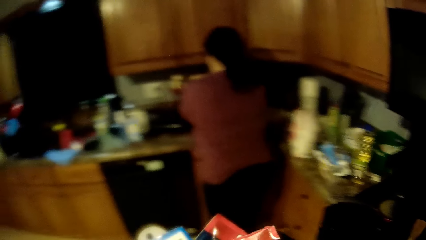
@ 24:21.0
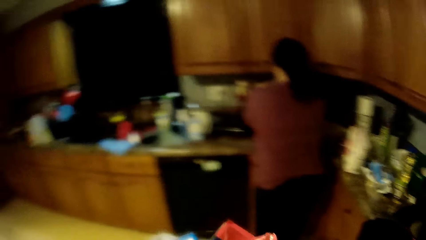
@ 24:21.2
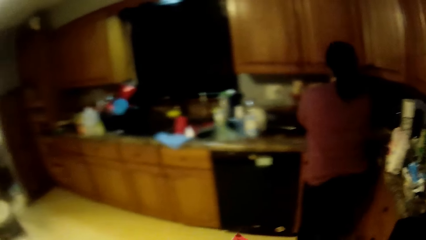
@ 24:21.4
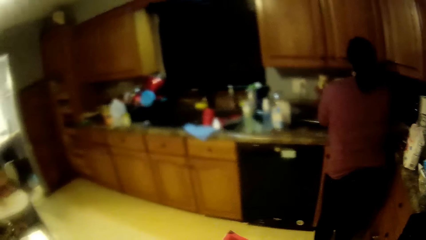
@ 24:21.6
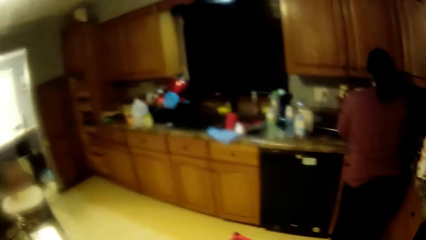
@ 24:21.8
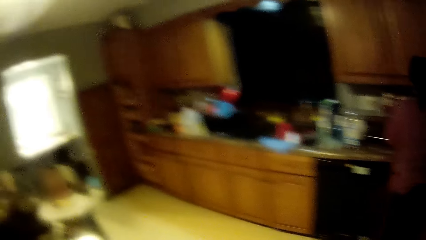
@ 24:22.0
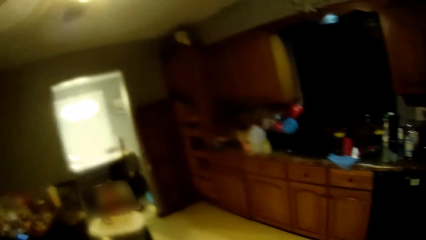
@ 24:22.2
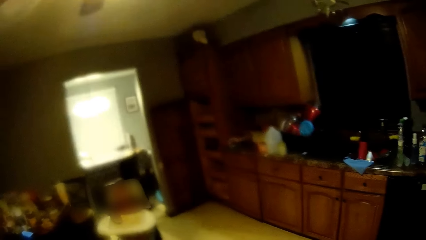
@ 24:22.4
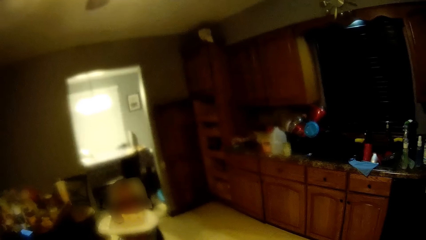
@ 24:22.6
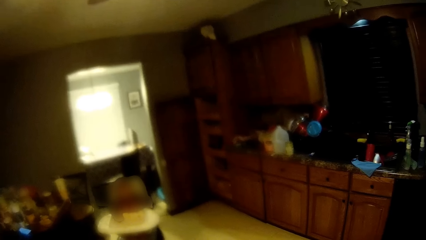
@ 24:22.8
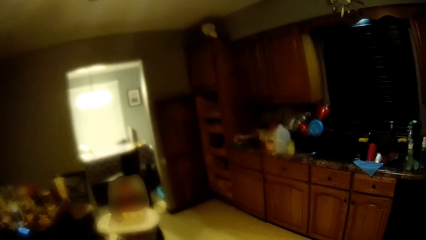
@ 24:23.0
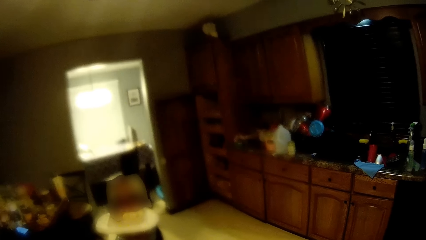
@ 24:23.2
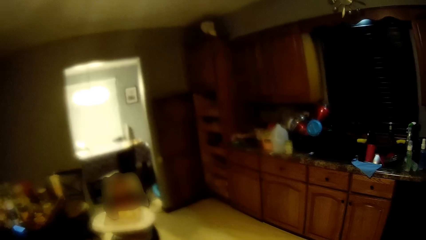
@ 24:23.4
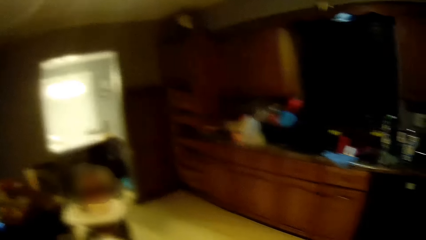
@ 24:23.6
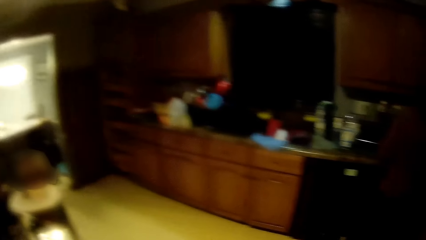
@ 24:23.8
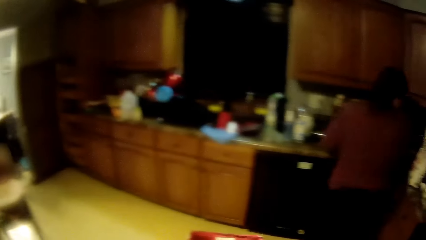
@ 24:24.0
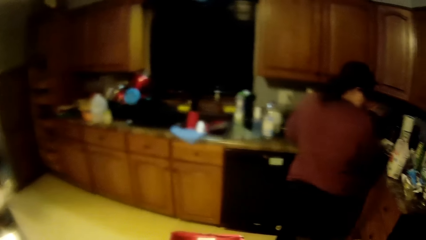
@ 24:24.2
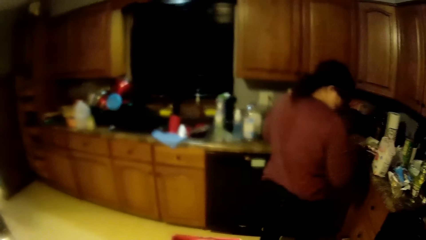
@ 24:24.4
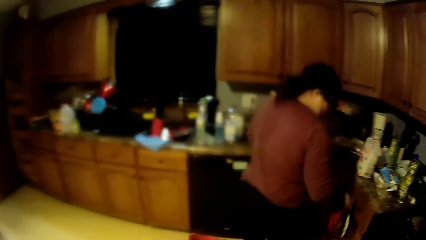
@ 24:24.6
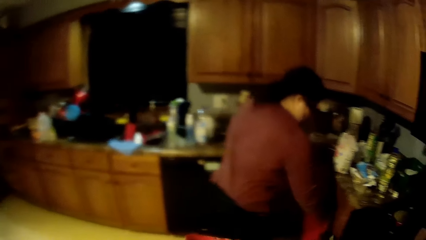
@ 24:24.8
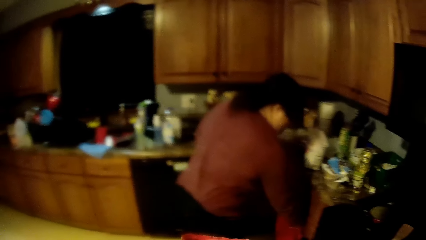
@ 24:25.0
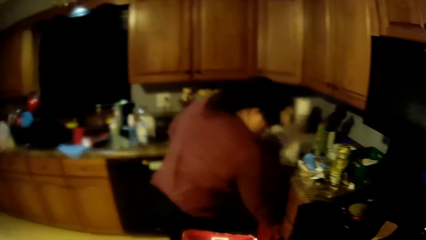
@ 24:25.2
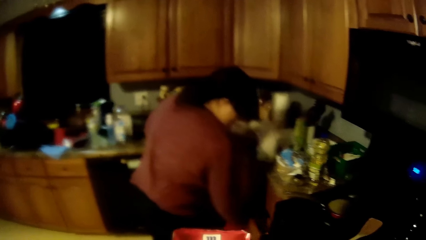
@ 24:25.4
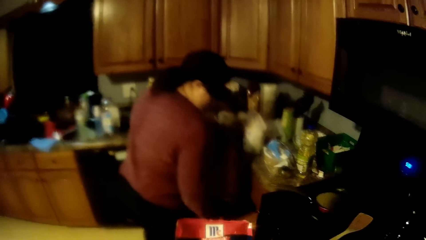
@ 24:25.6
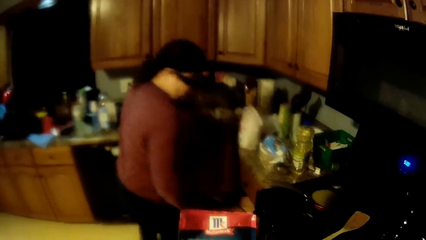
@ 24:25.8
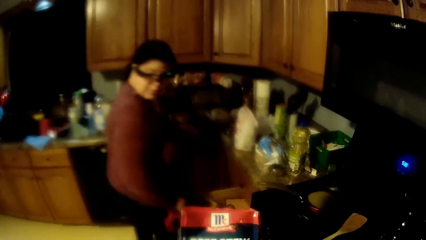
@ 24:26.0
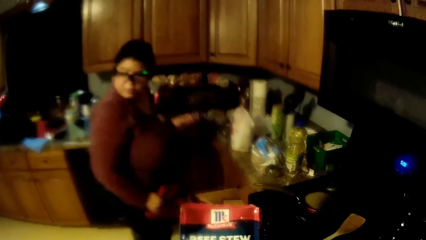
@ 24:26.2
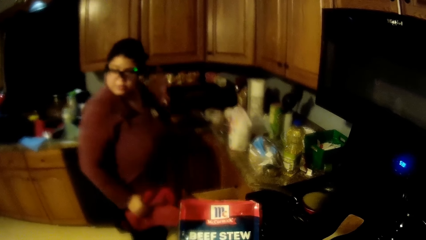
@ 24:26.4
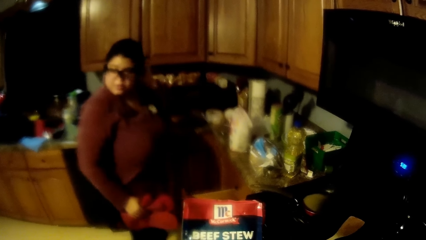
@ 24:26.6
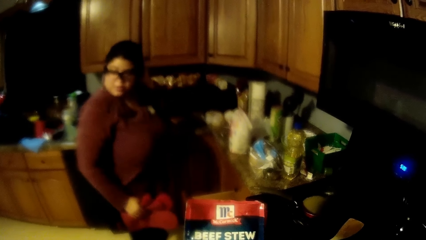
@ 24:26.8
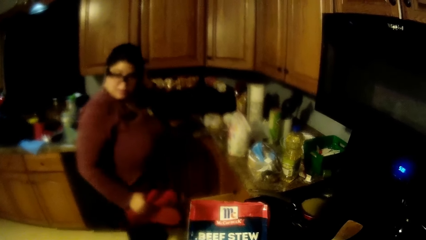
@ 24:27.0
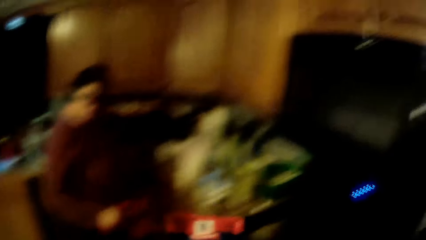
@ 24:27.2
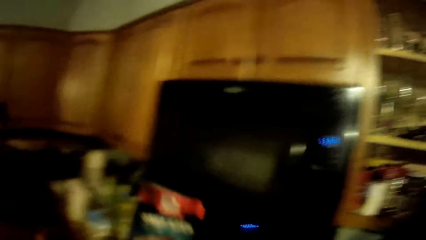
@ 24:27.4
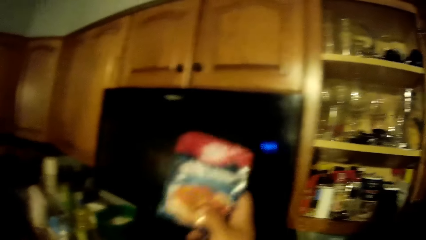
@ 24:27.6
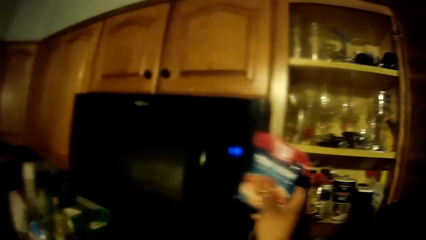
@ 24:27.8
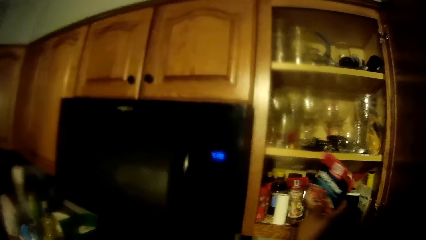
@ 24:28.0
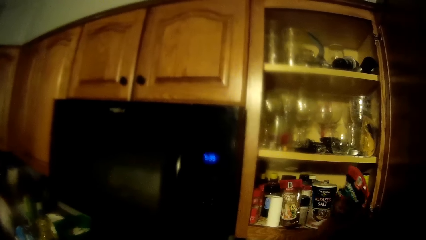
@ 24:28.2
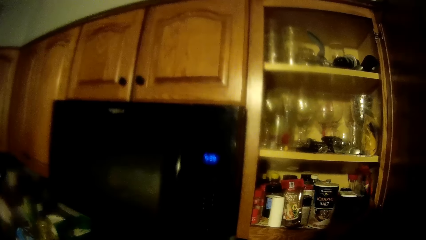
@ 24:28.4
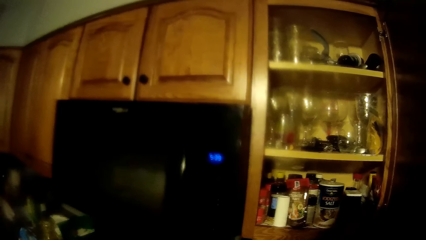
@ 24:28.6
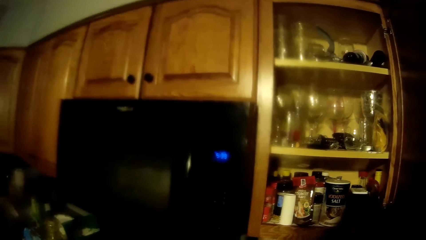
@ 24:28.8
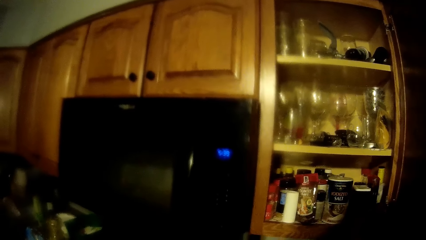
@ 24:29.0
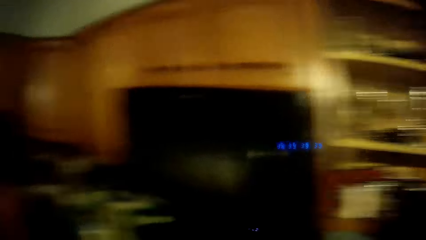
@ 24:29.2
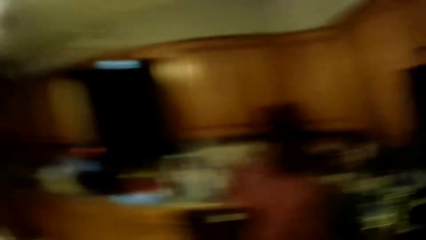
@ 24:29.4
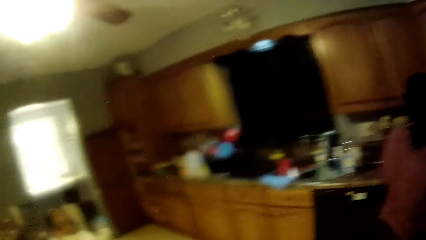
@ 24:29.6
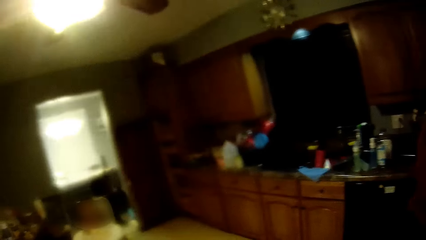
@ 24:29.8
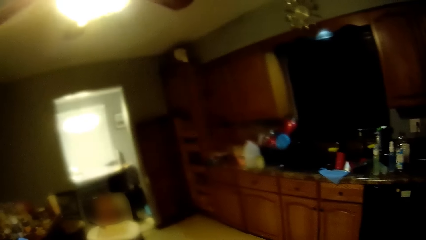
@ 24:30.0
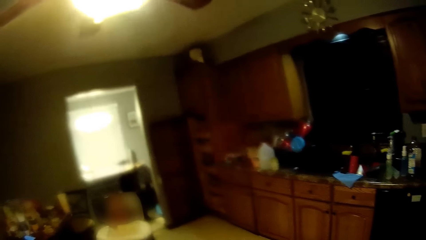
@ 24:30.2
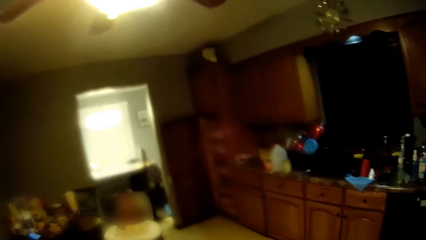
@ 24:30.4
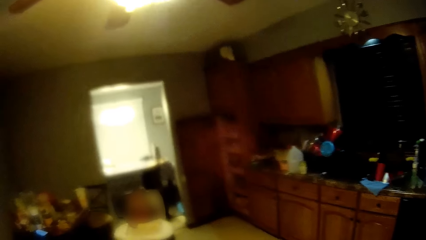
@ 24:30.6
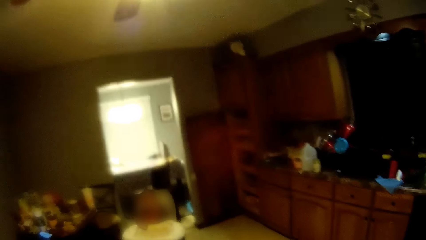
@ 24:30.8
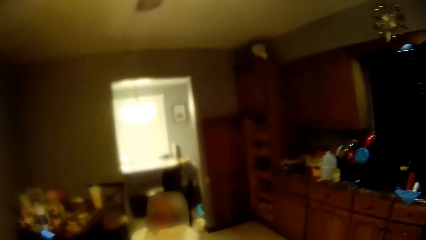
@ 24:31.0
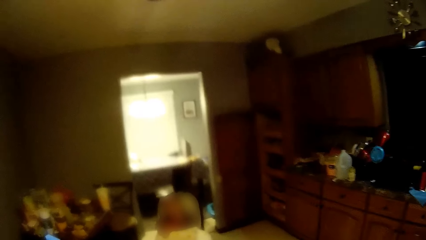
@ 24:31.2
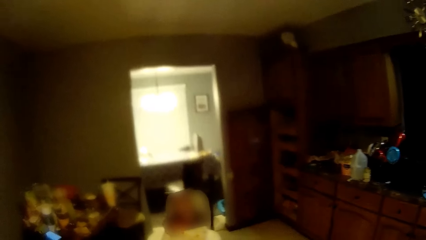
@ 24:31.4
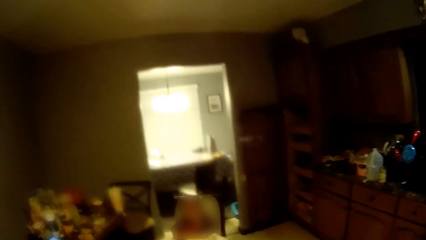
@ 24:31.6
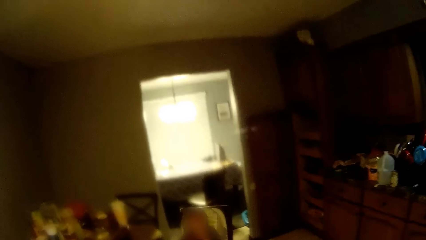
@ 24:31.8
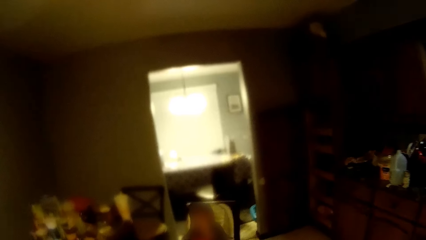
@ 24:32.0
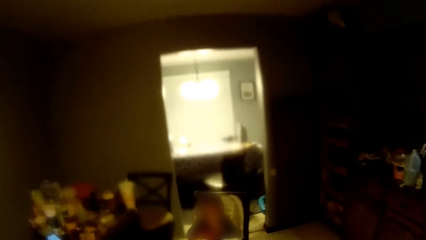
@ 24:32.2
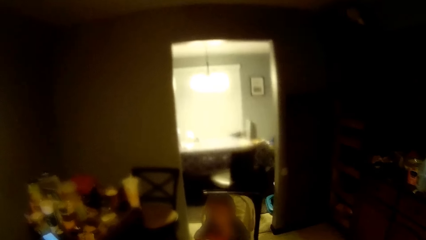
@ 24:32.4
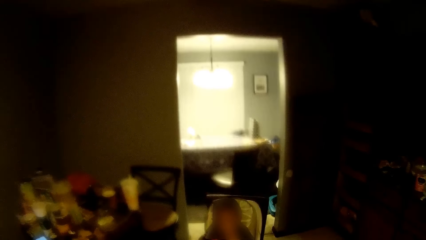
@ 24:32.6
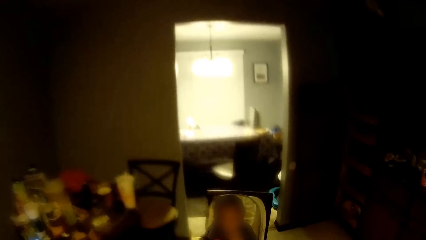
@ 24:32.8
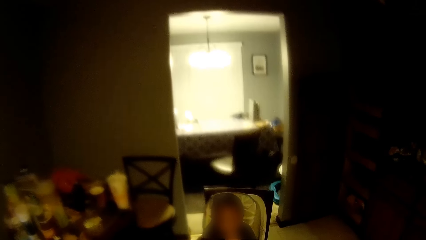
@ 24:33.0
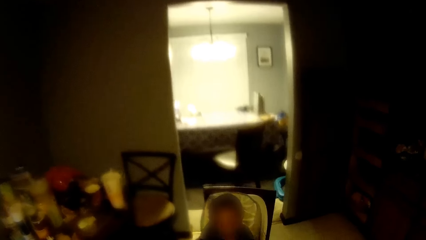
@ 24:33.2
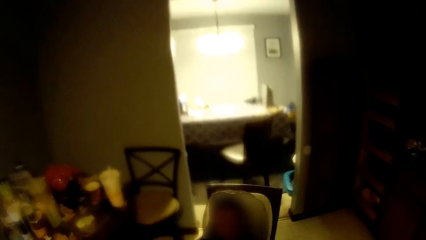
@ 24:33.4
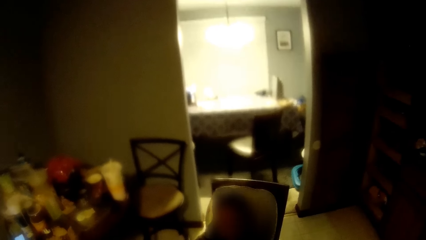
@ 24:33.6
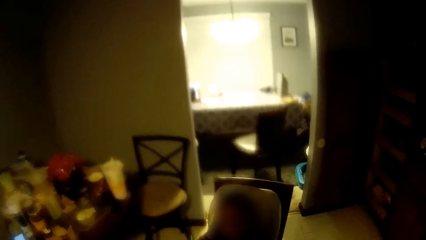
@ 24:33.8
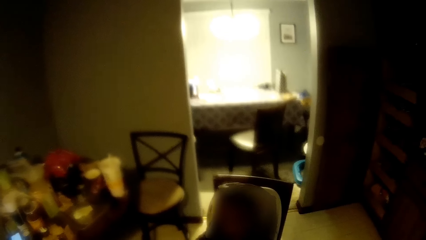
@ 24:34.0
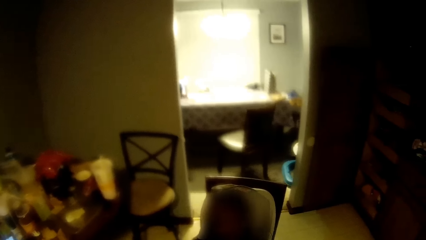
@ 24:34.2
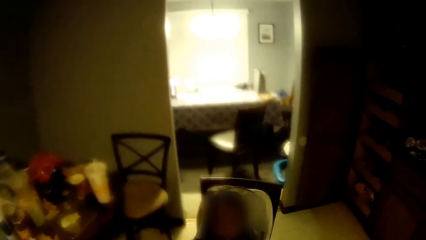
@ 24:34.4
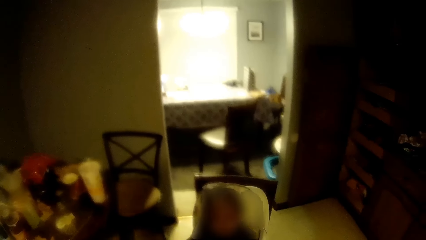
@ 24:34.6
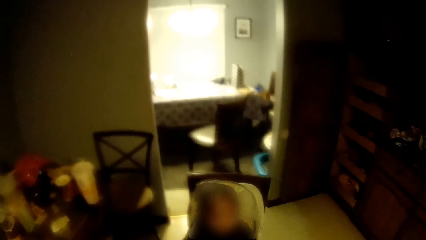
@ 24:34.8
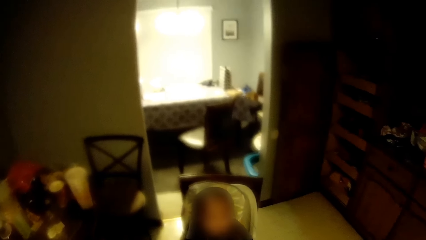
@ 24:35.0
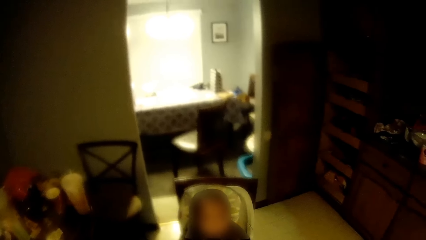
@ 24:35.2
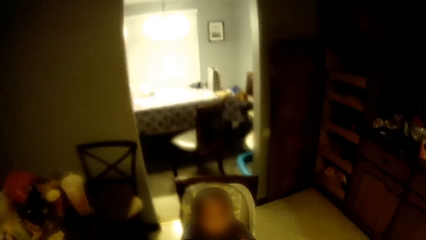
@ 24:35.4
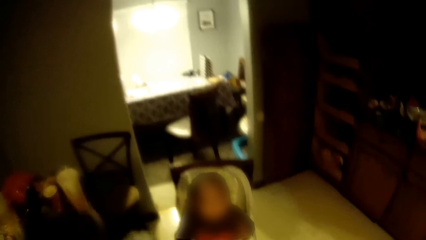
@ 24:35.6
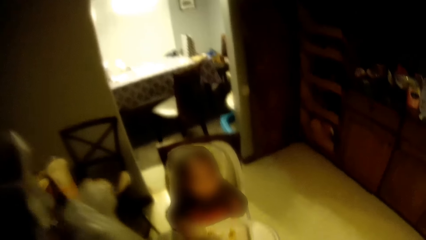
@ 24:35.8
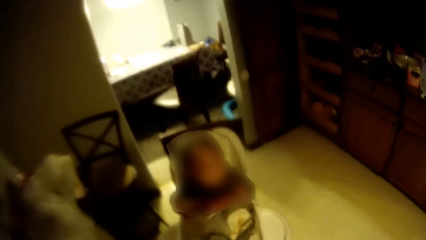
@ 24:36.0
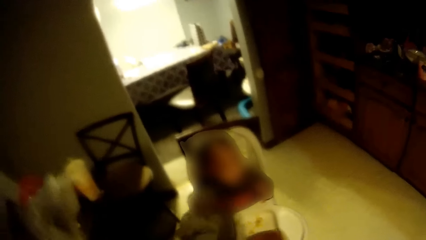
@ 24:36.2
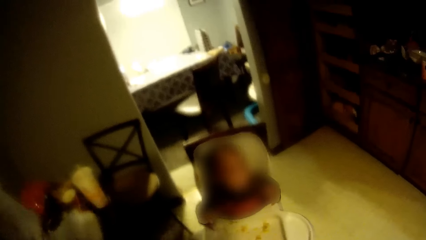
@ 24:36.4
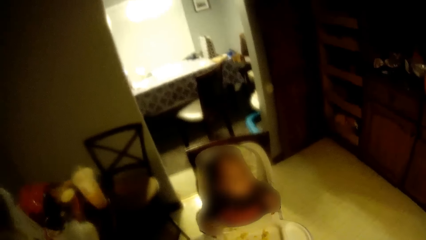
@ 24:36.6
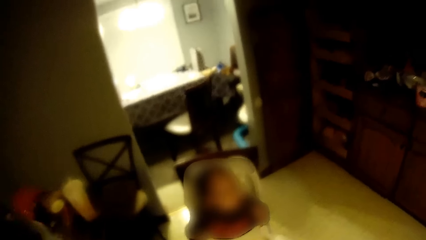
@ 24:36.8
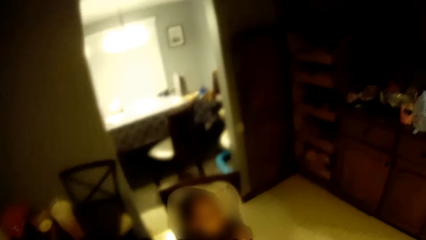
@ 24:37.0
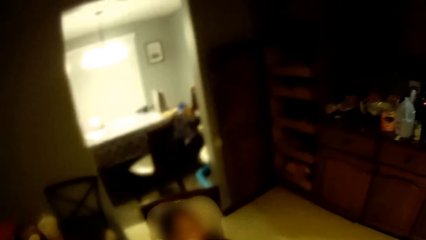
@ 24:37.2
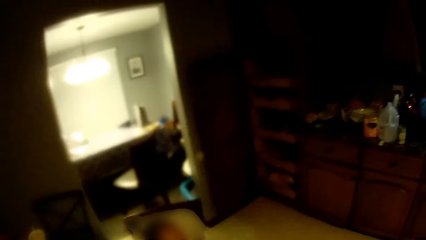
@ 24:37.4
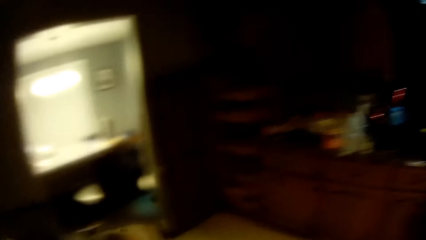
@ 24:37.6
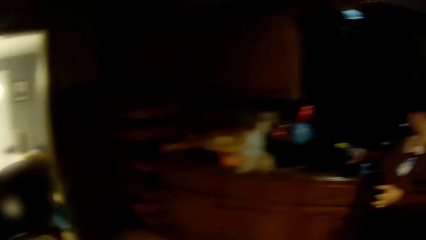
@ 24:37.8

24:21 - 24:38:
The camera wearer holds a packet of beef stew. They put the packet of beef stew in the cabinet. They walk around the room.
